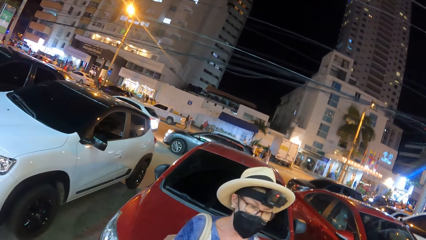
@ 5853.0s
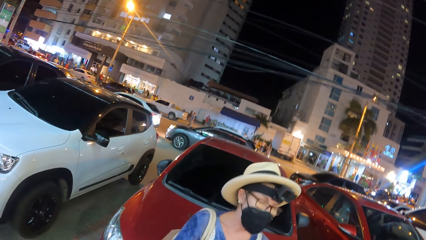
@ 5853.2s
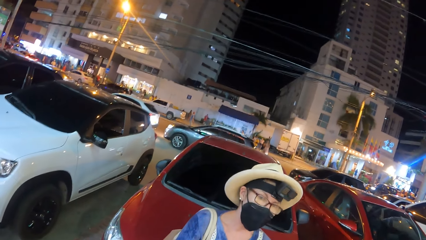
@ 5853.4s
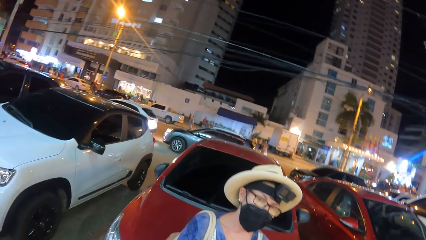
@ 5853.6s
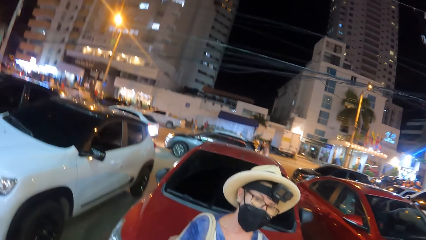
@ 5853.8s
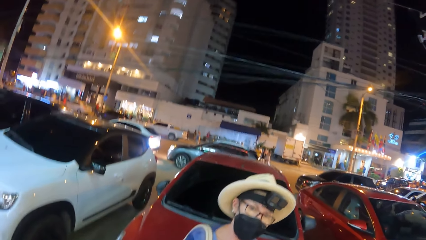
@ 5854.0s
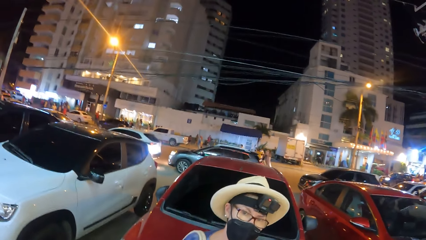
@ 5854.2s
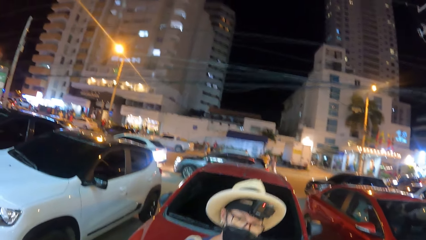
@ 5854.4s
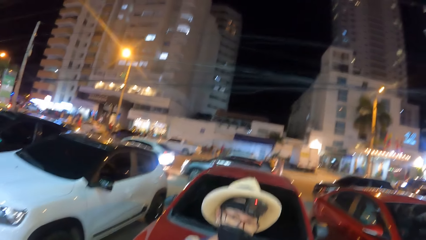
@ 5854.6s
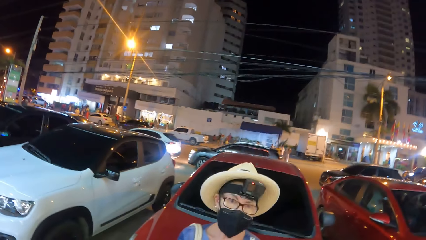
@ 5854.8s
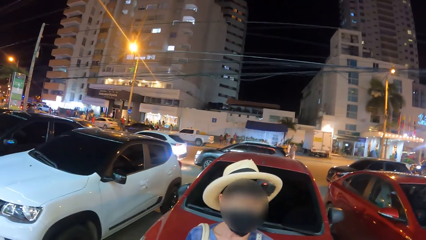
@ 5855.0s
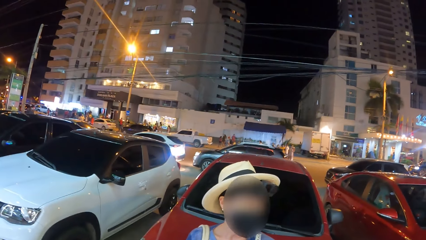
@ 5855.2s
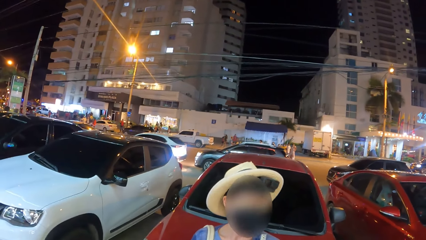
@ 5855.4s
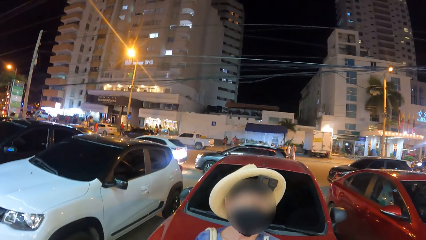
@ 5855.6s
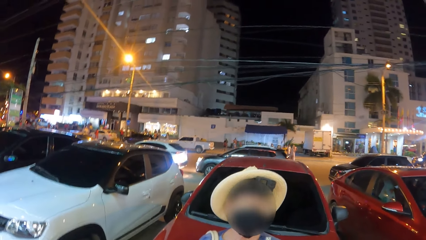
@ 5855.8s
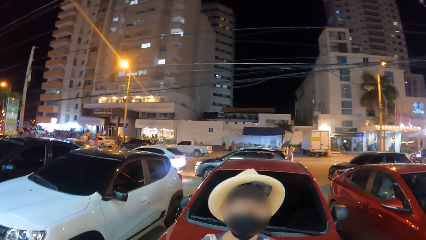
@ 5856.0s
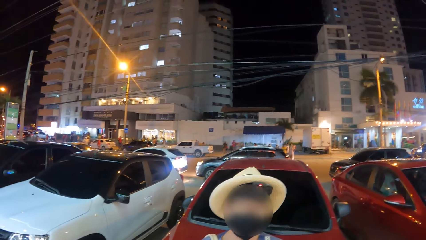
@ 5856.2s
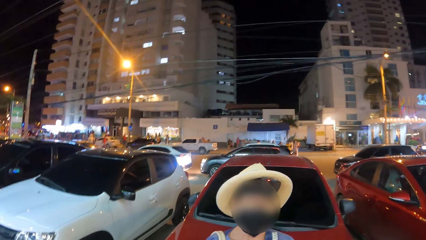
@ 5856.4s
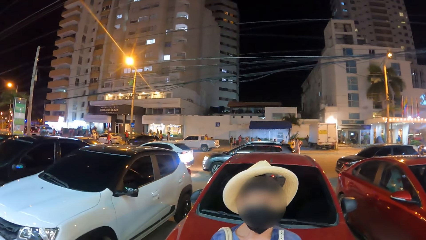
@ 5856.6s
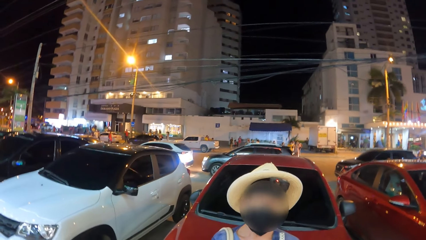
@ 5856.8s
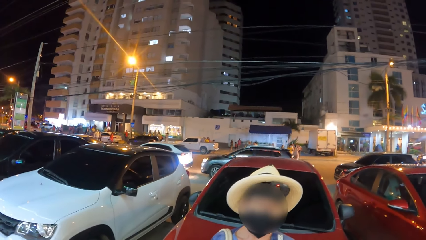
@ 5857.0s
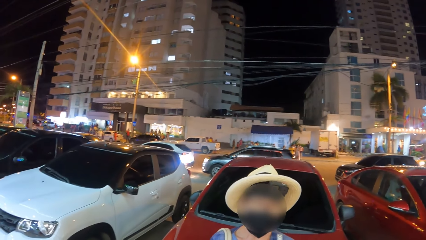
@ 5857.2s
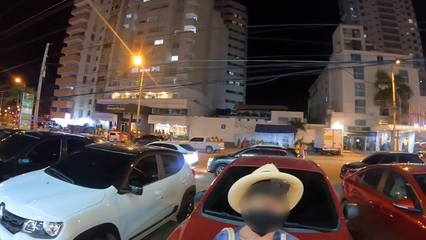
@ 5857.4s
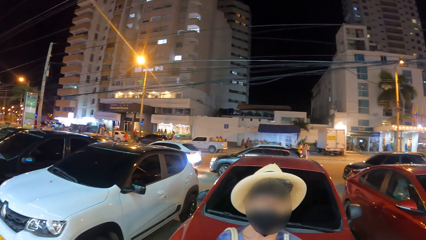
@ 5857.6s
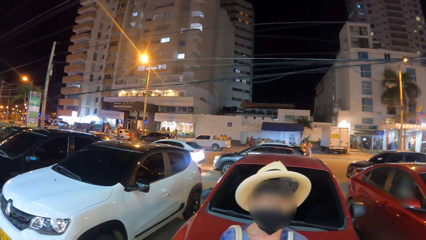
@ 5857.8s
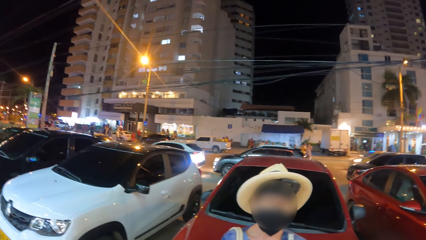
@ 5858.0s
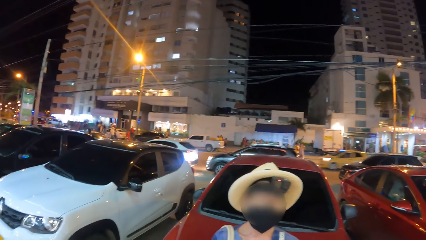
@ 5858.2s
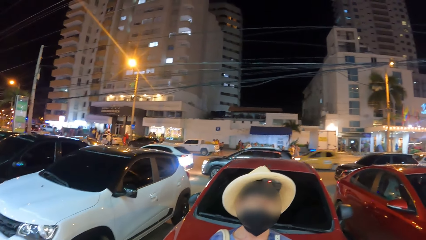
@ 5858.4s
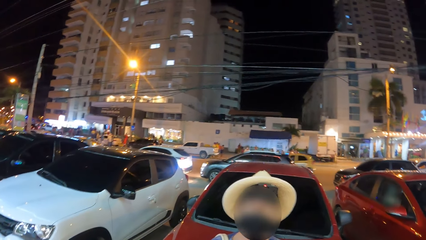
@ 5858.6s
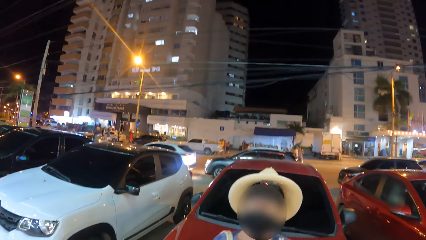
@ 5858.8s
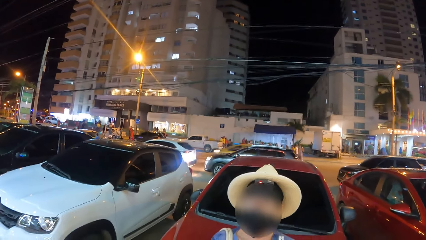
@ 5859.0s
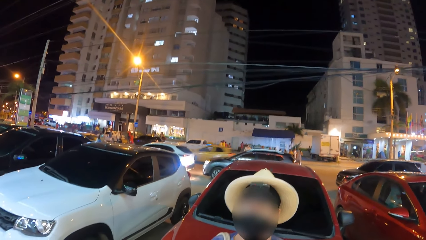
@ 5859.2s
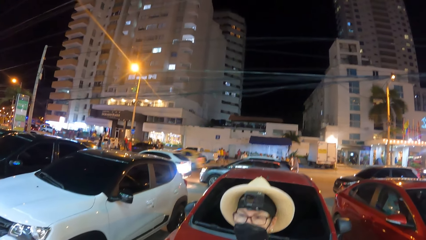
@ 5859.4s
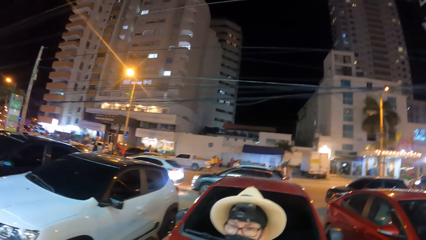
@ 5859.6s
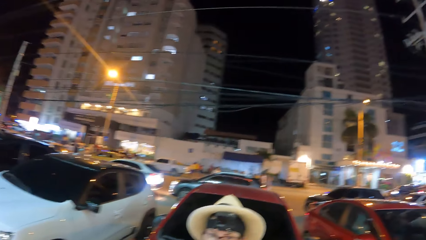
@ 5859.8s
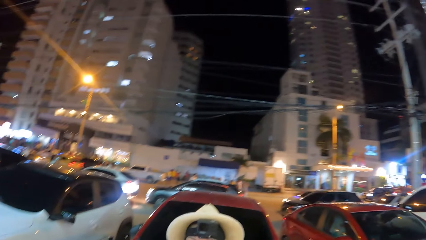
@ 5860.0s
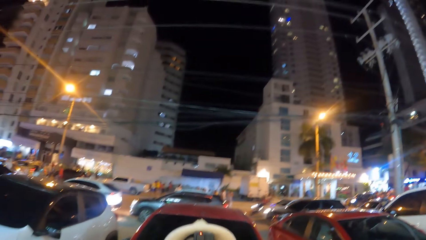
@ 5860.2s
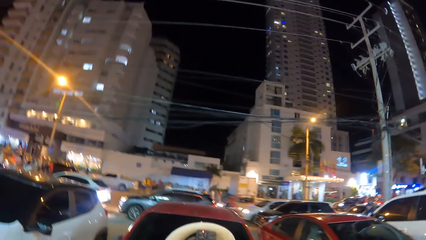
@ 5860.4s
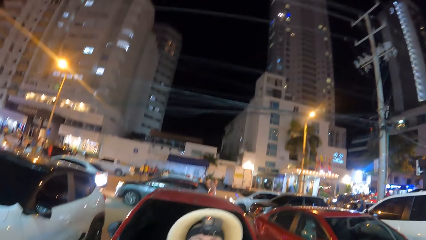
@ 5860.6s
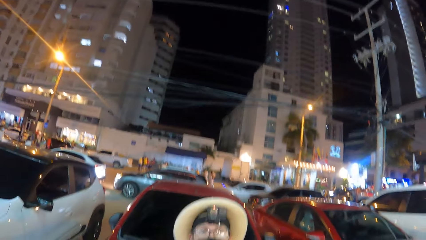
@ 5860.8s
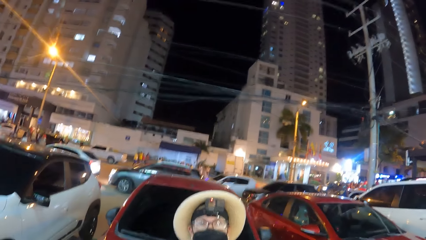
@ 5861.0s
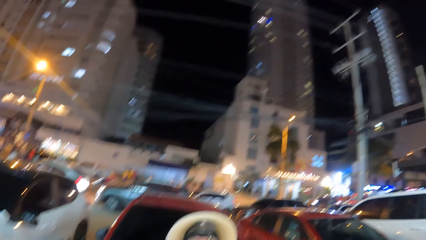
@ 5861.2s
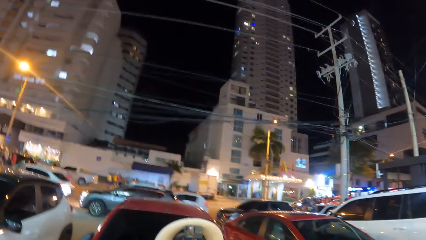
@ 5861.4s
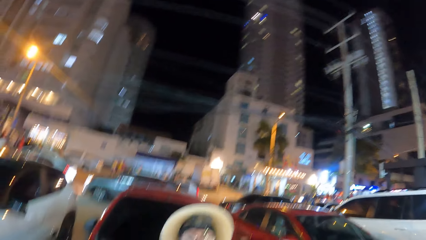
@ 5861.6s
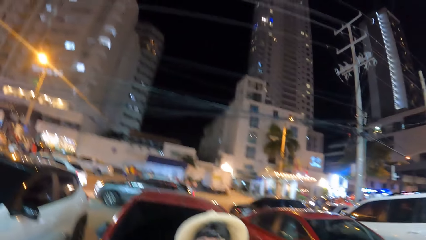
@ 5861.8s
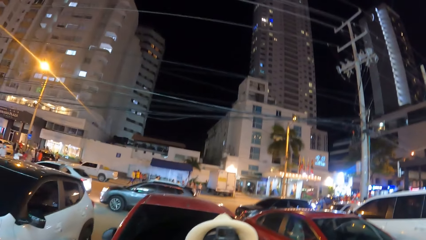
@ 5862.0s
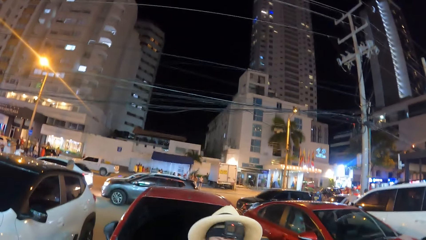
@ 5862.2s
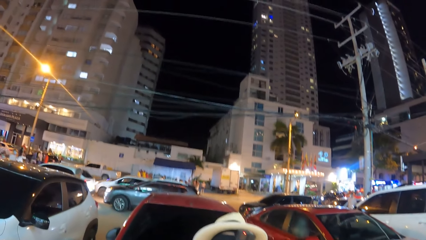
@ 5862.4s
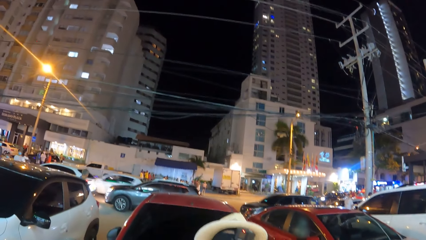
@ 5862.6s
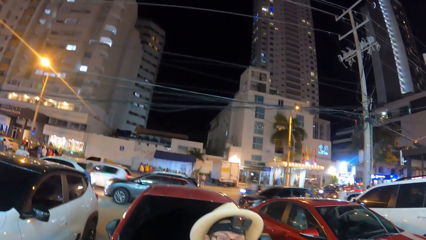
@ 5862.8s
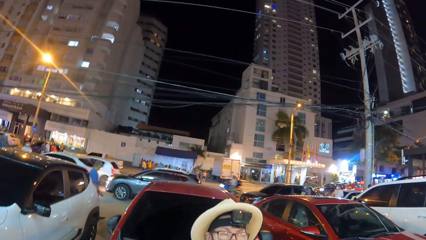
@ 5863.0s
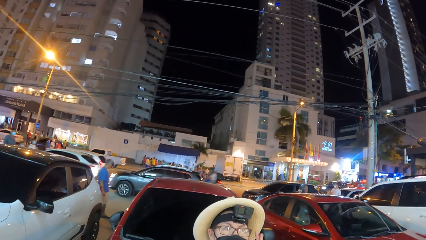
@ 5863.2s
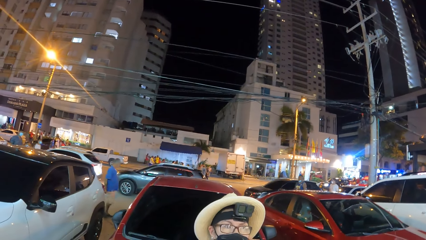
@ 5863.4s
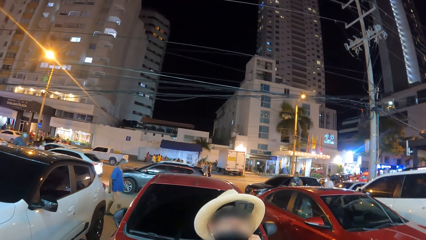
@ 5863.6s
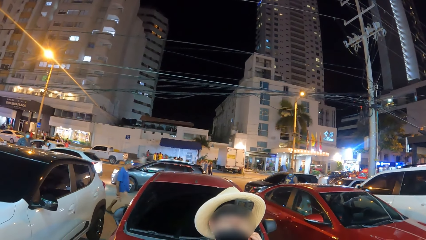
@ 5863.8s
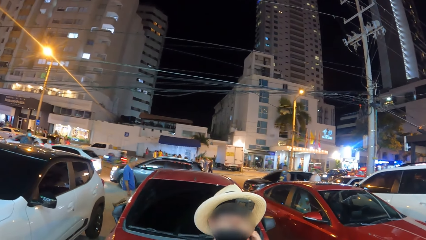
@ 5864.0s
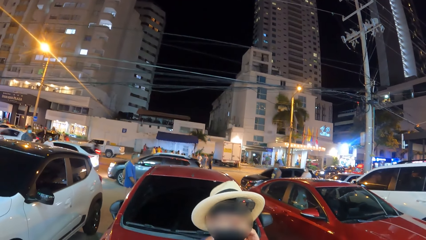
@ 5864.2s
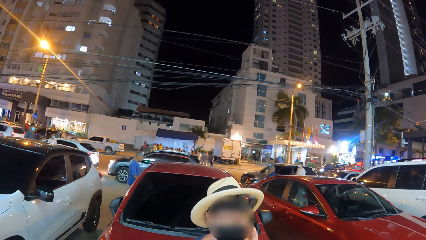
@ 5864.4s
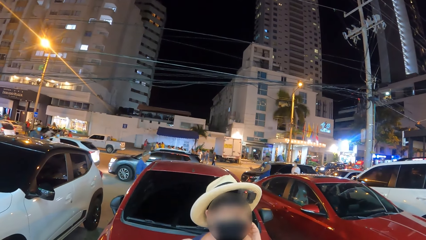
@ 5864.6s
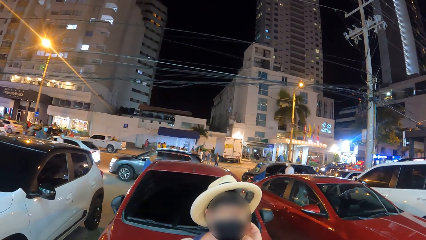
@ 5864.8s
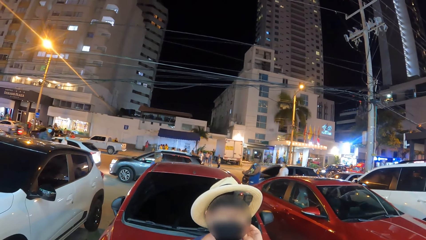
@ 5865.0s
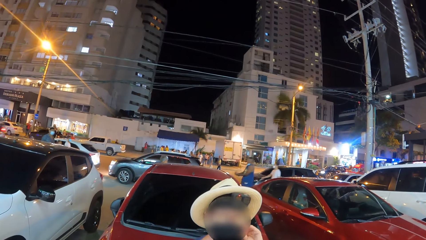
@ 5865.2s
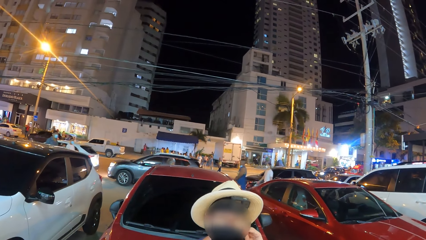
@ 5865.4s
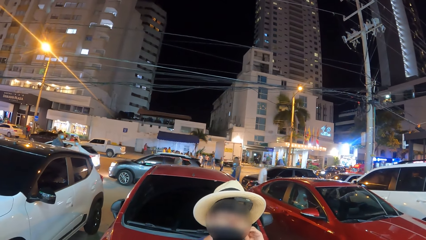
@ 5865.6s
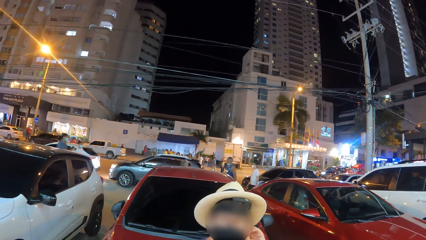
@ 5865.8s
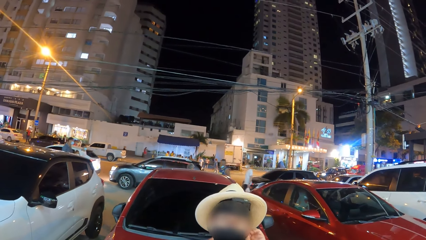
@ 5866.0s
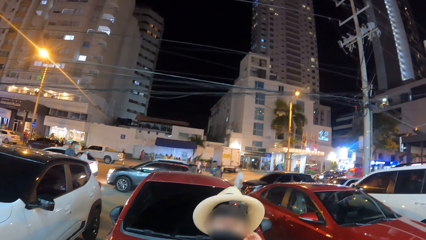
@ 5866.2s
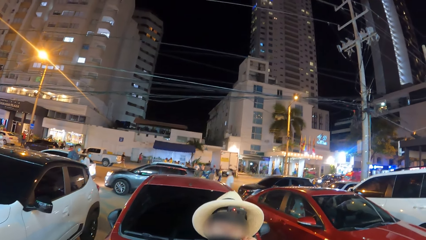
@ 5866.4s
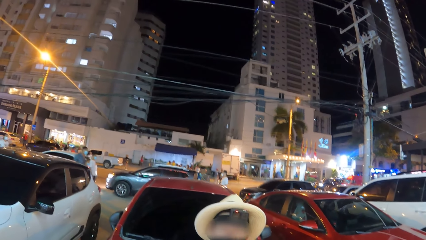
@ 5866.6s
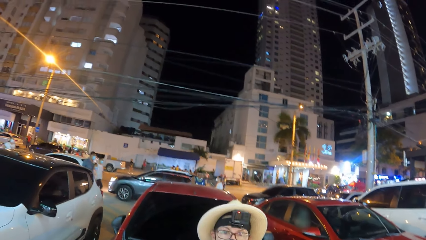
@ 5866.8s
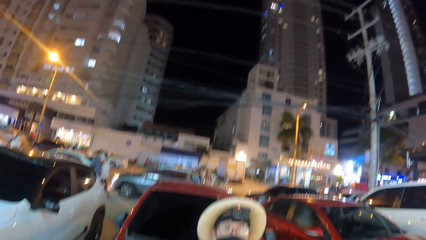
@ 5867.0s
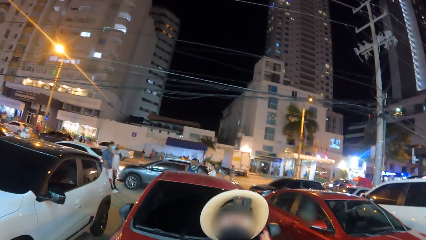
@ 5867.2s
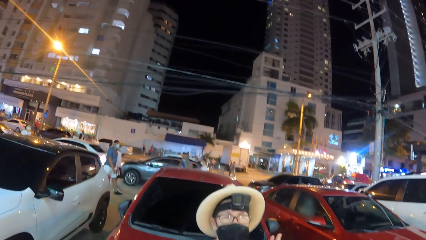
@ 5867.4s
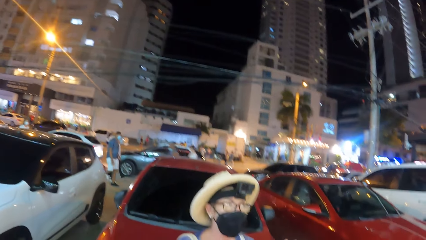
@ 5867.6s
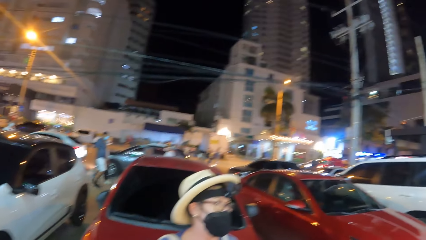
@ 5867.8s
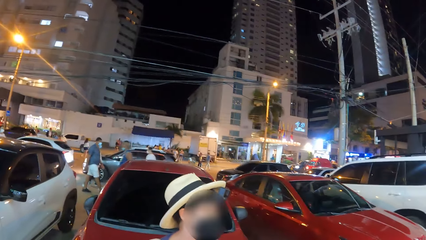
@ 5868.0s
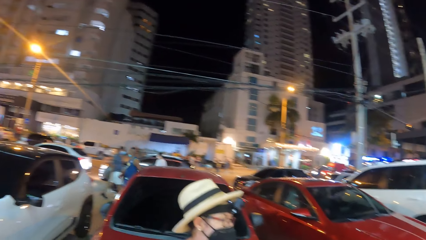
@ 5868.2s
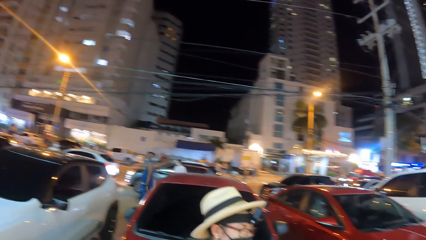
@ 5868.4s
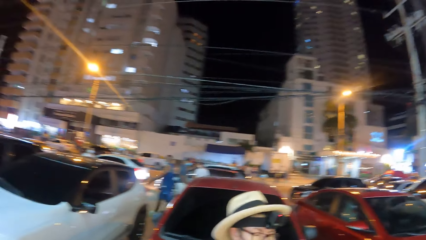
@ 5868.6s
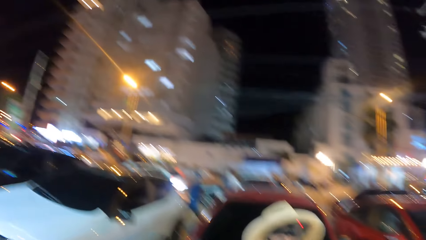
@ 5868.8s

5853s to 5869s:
The camera wearer looks around. A person interacts with the camera wearer. The camera wearer looks at the person.
